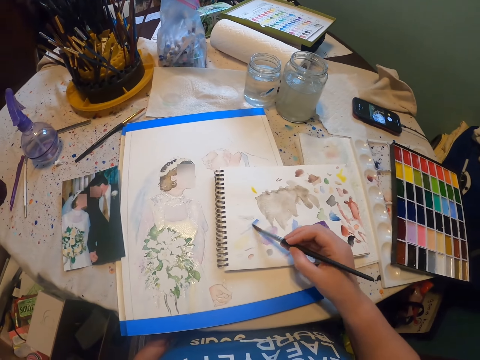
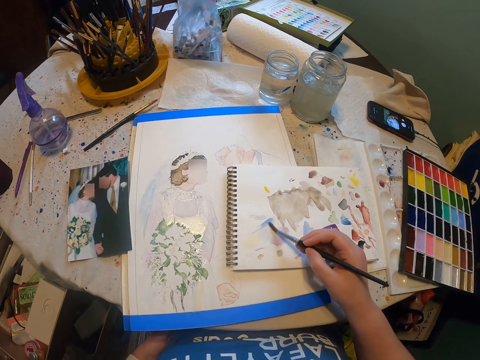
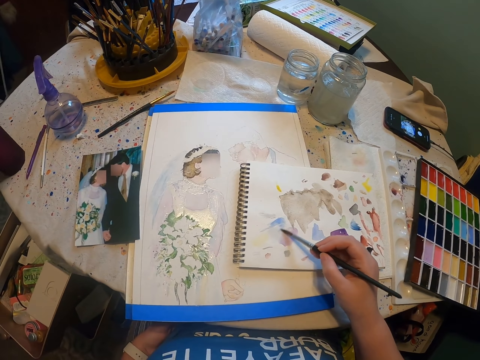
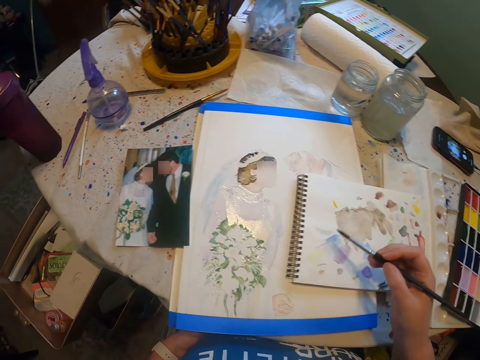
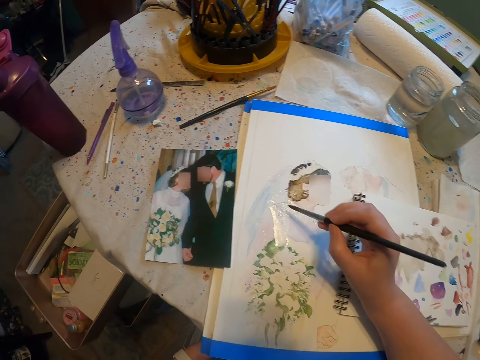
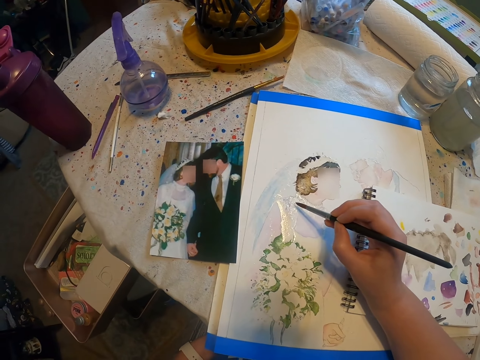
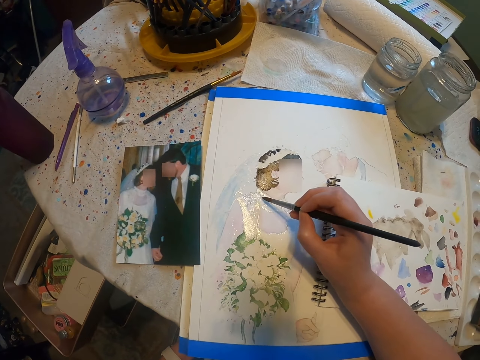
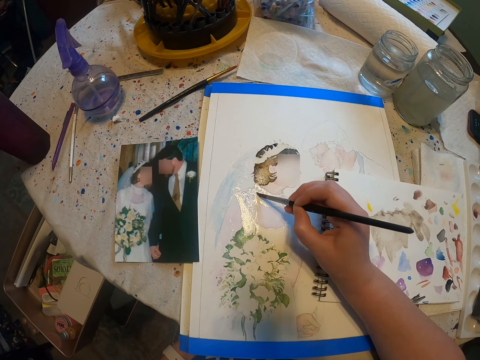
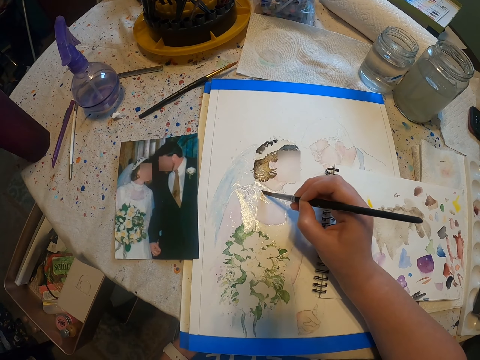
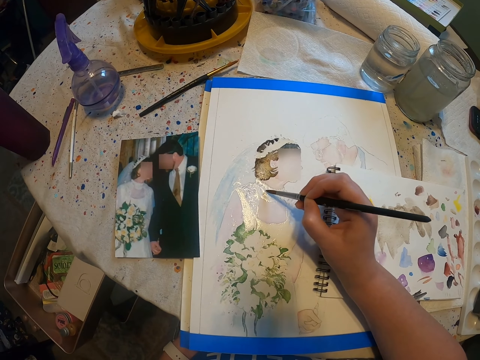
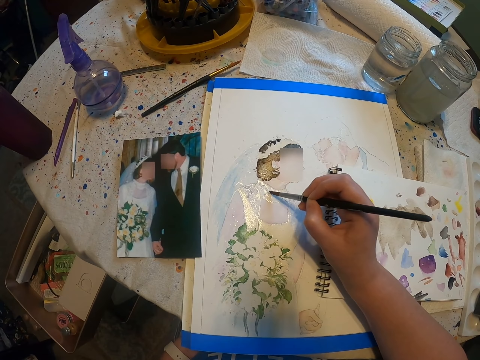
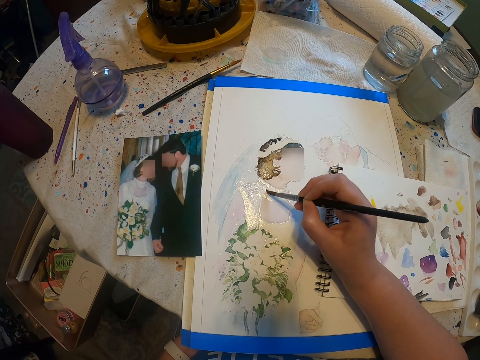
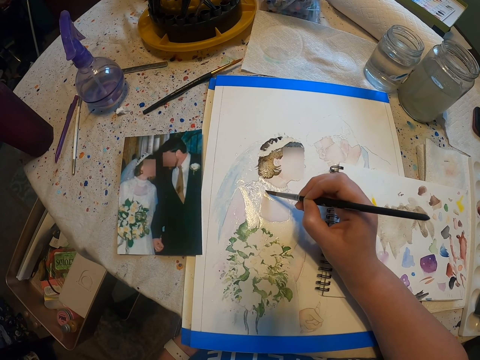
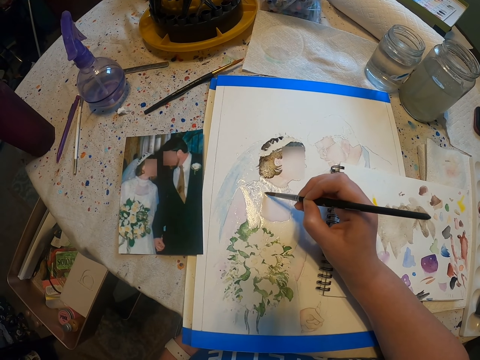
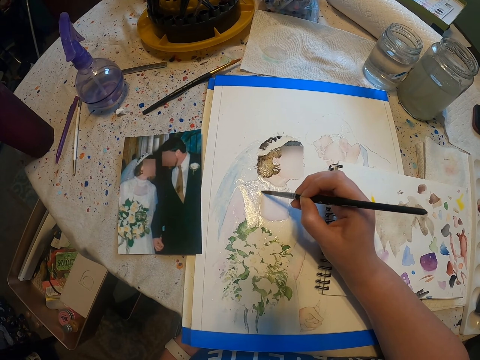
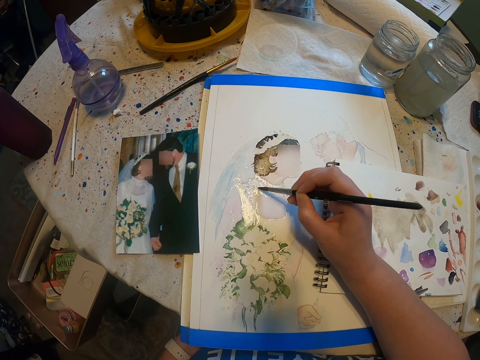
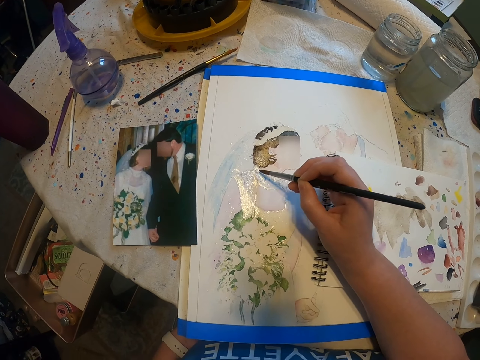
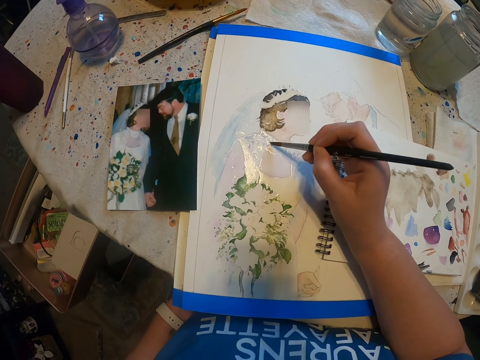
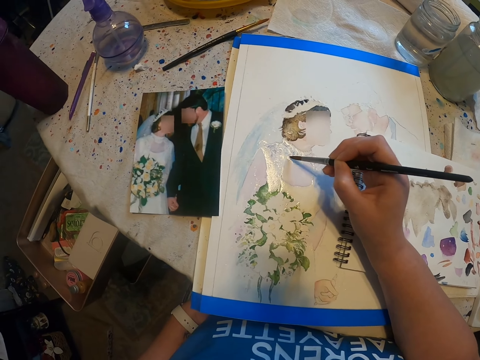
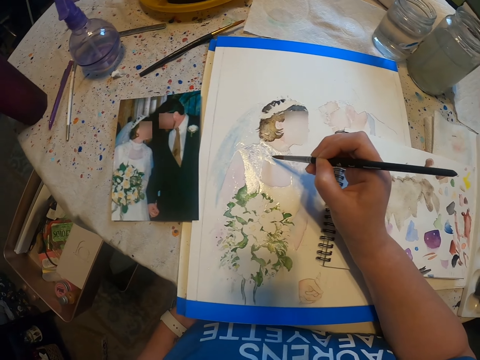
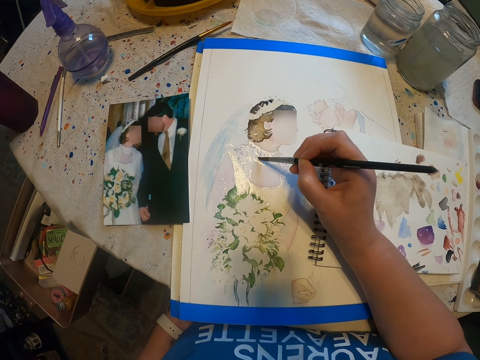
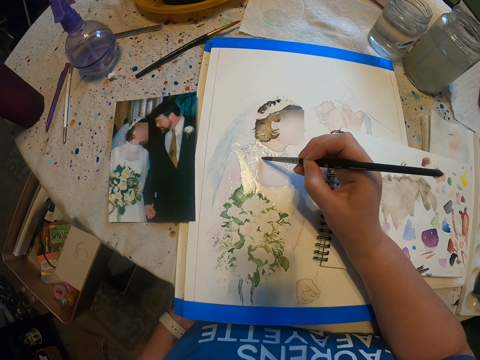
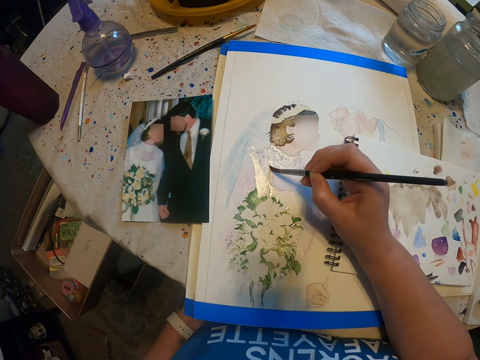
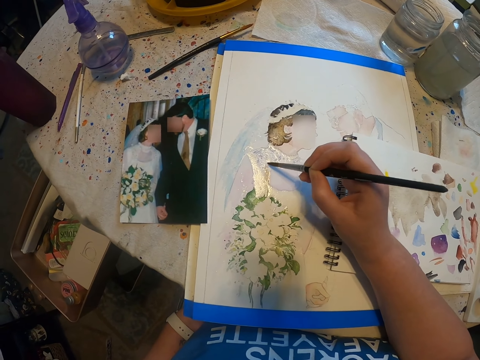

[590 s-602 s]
The camera wearer spreads paint on a book. They paint a craft paper with a paint brush.

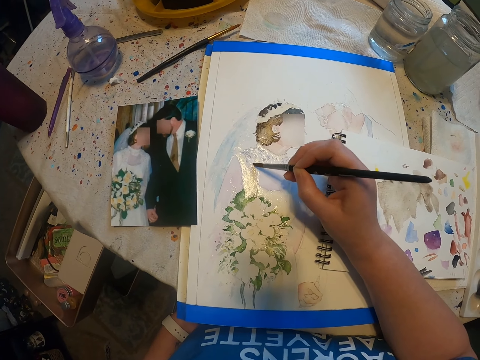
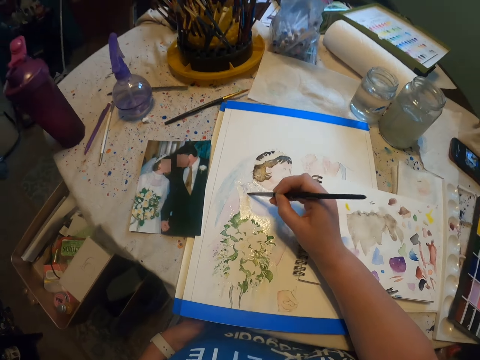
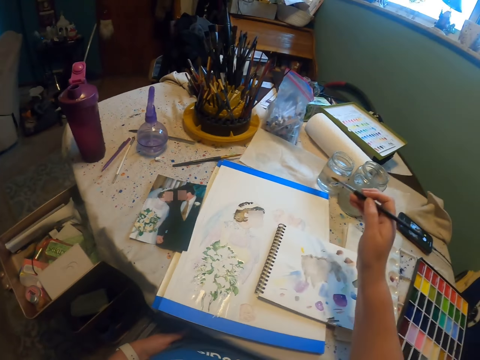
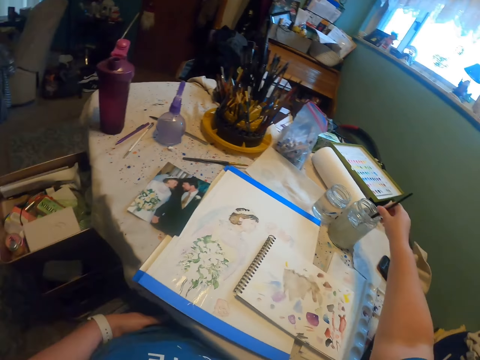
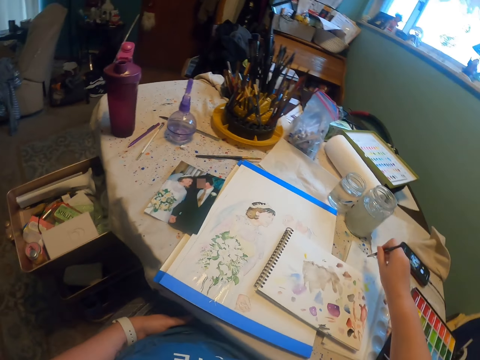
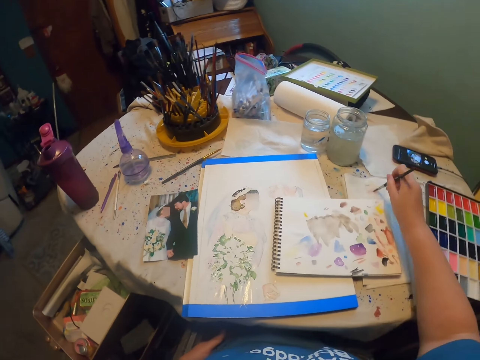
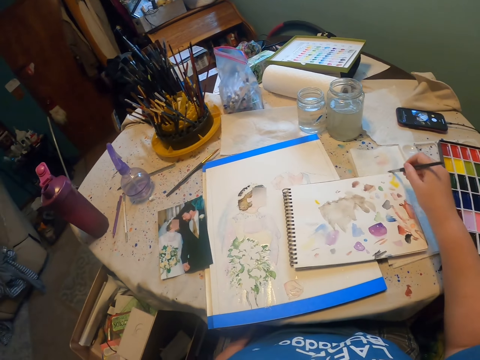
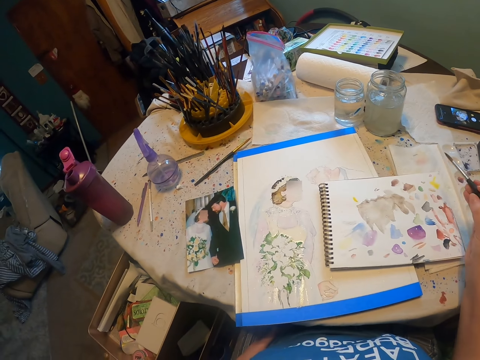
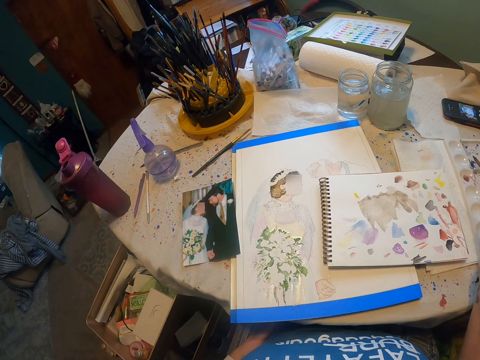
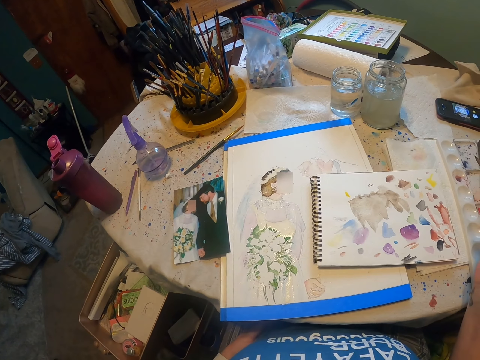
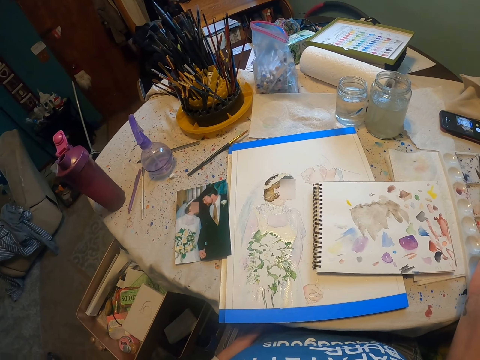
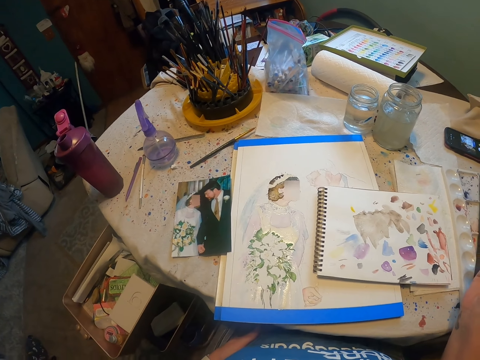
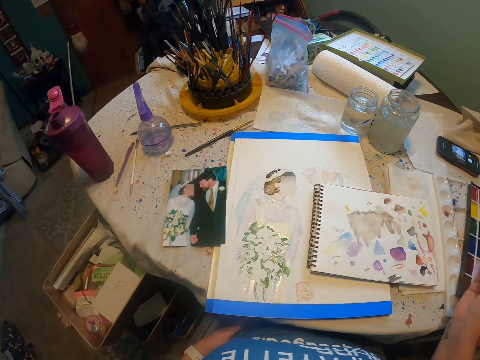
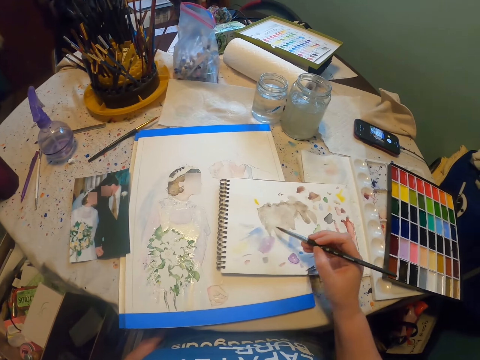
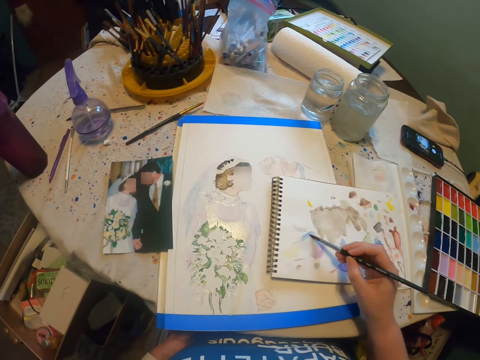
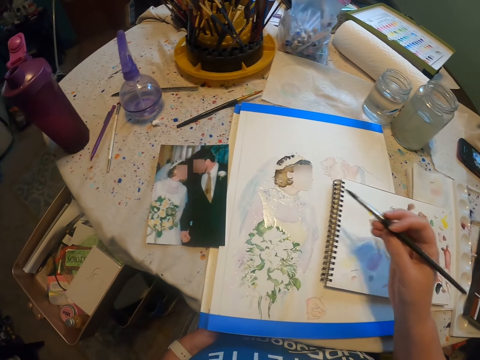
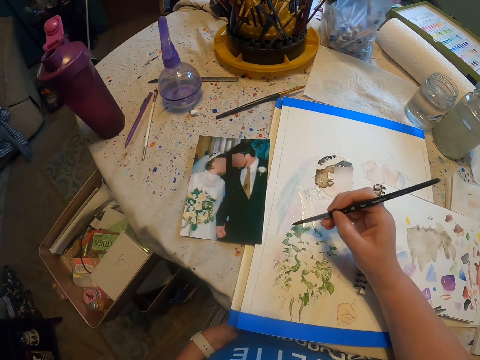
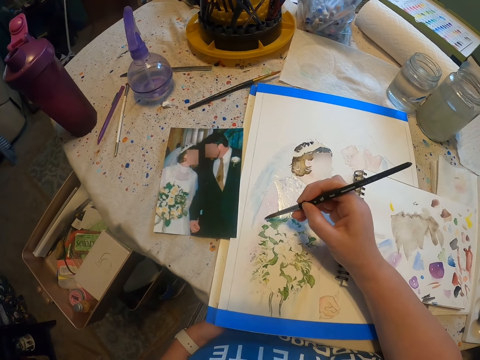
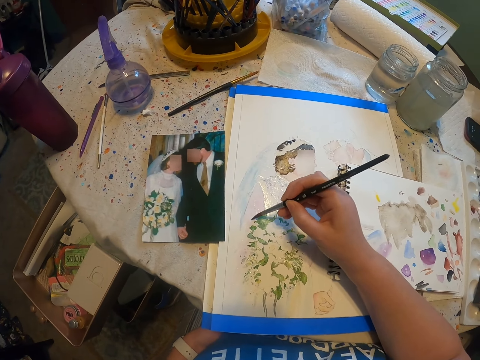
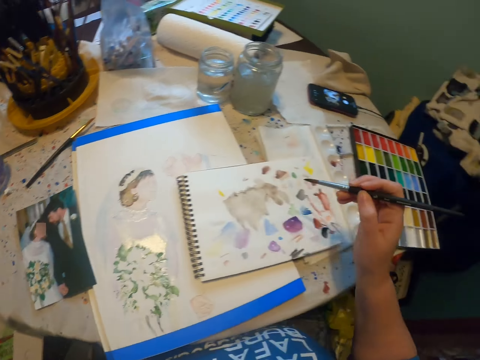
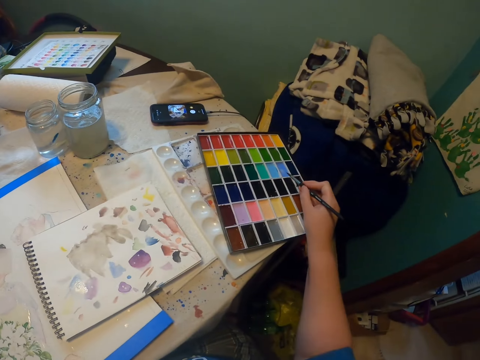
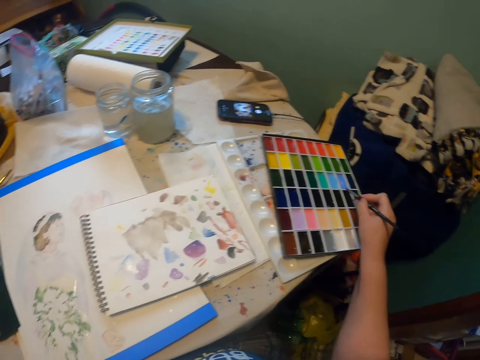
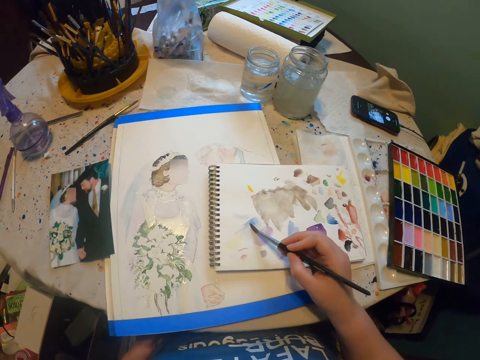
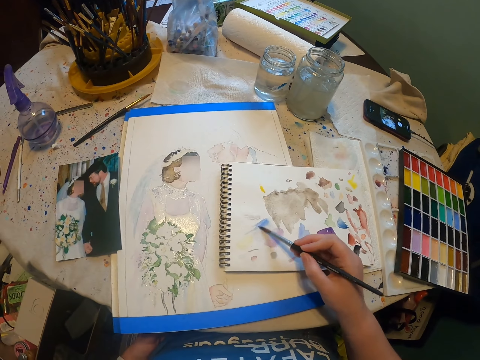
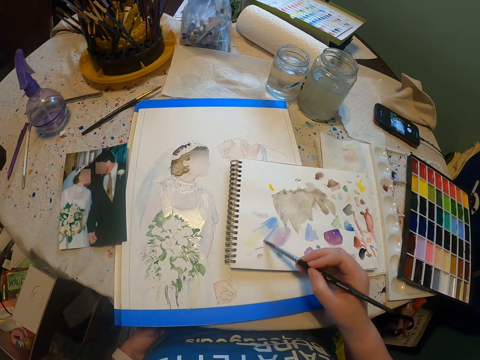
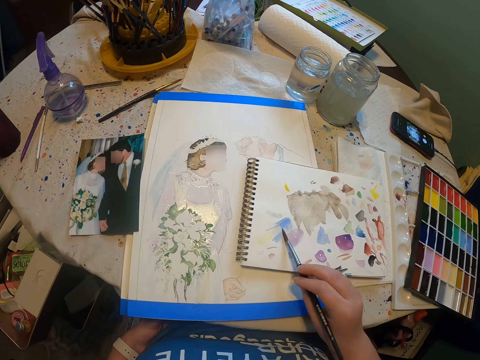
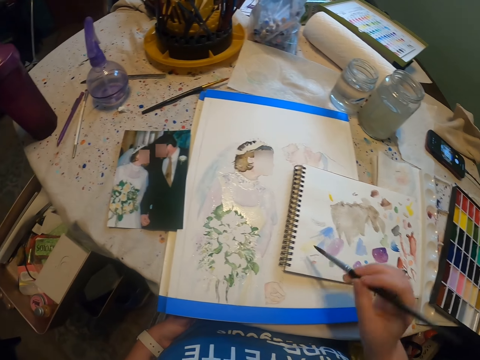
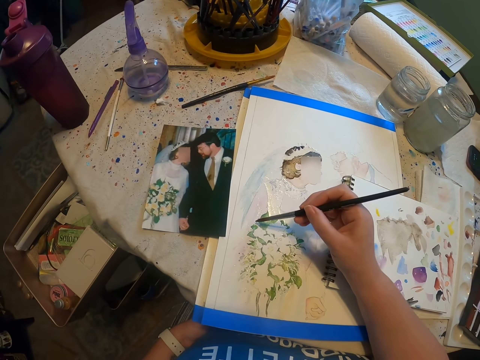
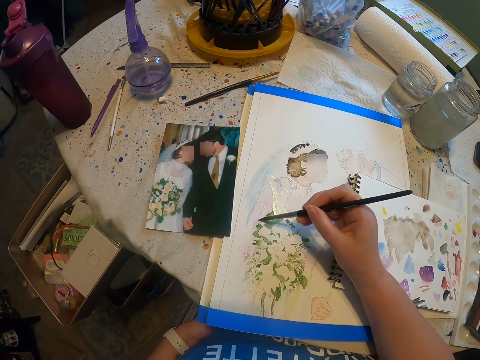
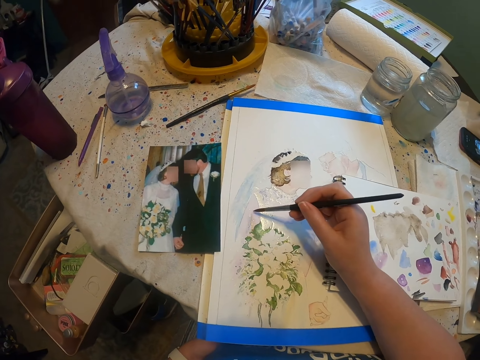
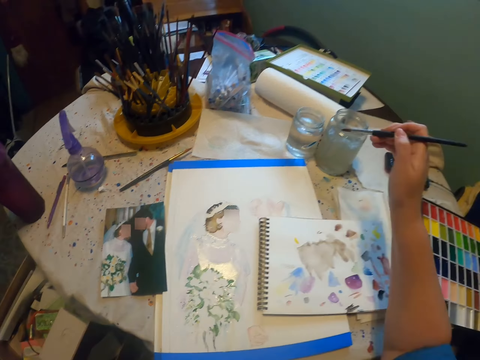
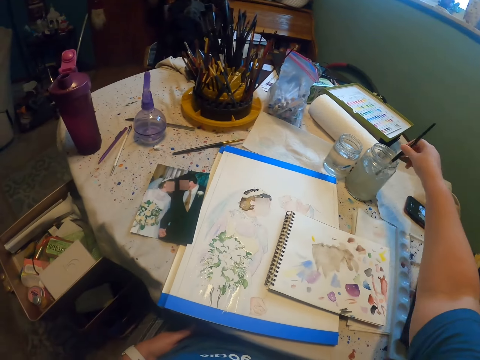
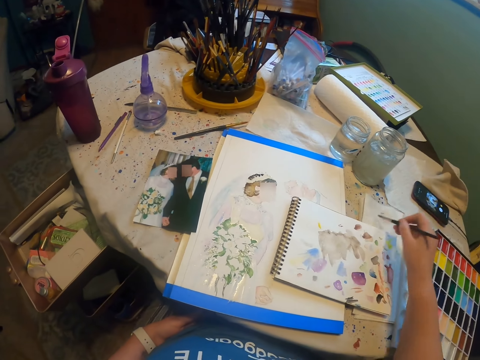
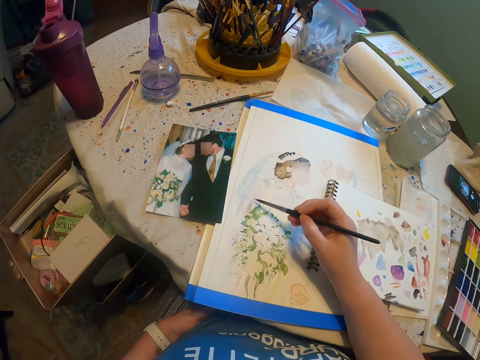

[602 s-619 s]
The camera wearer rinses a paint brush in a tin. They wipe the paint brush on a tissue paper. They look around a room. They lift the brush. They spread paint on a book. They paint a craft paper with the paint brush. They scoop paint from a paint pallet. They spread paint on the book. They paint the craft paper with the paint brush. They rinse the paint brush in the tin. They wipe the paint brush on the tissue paper.
